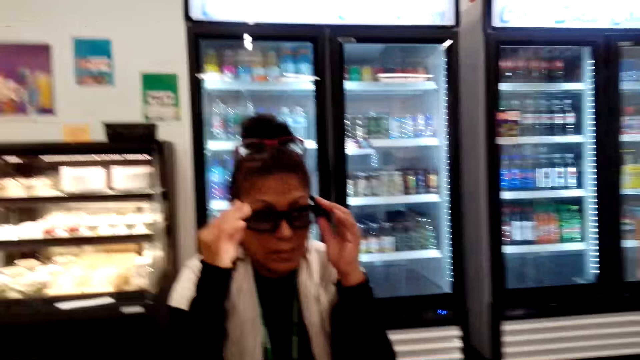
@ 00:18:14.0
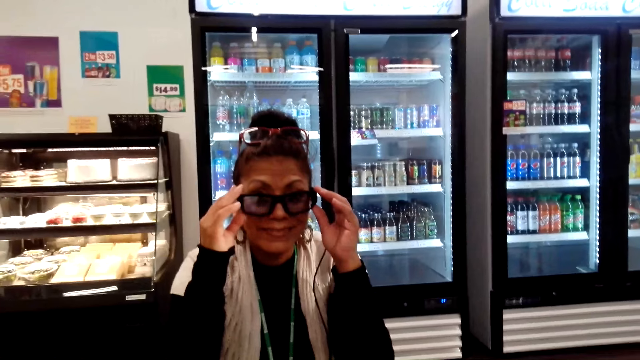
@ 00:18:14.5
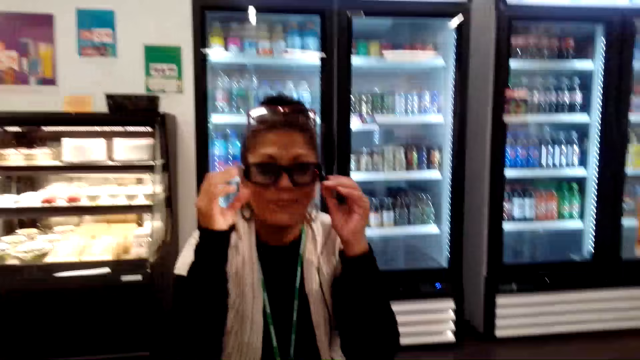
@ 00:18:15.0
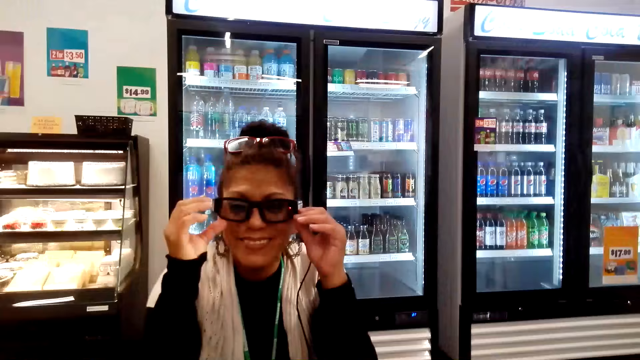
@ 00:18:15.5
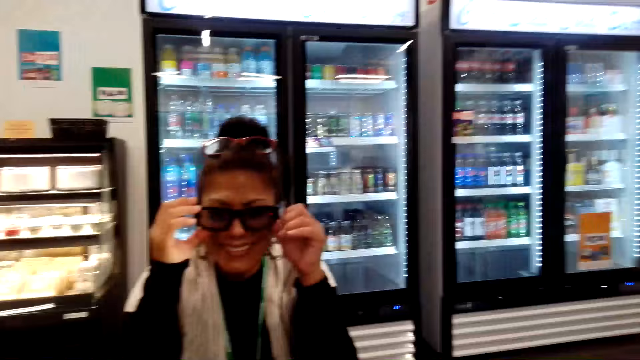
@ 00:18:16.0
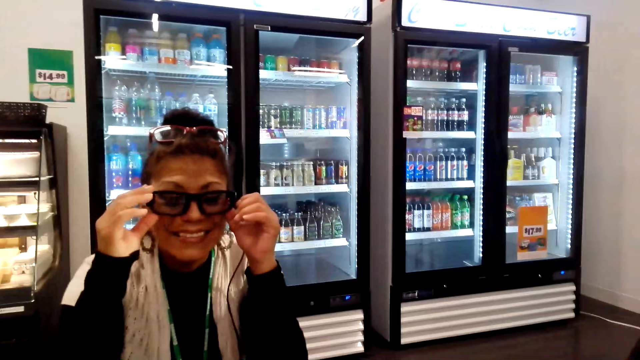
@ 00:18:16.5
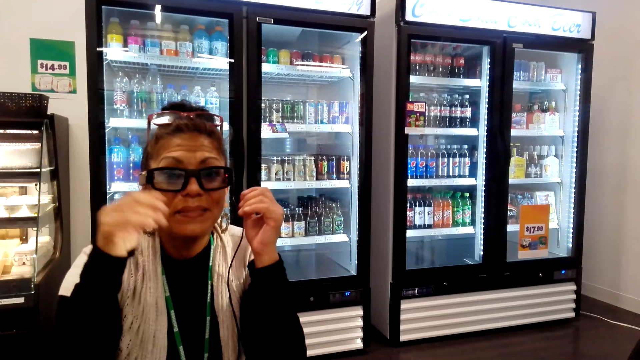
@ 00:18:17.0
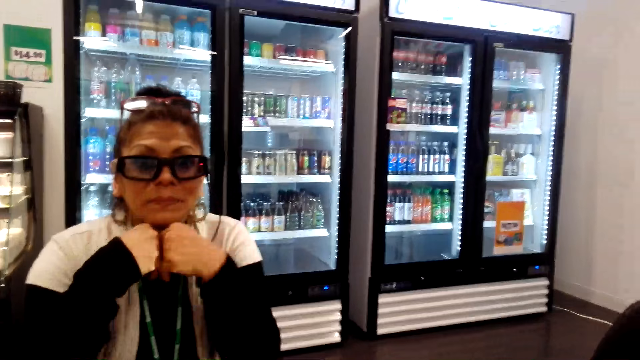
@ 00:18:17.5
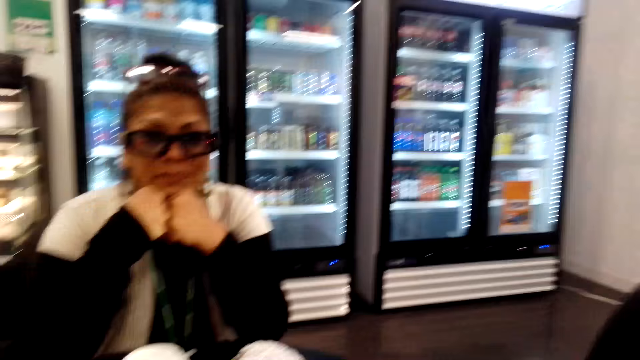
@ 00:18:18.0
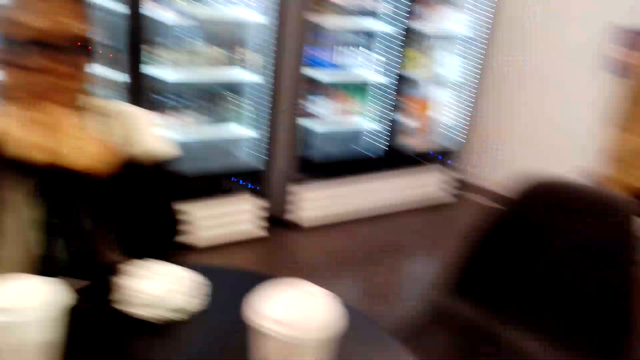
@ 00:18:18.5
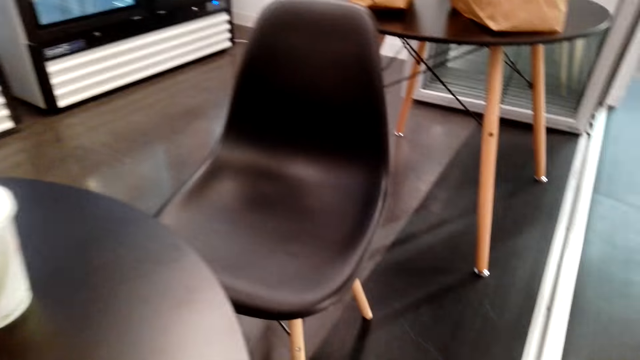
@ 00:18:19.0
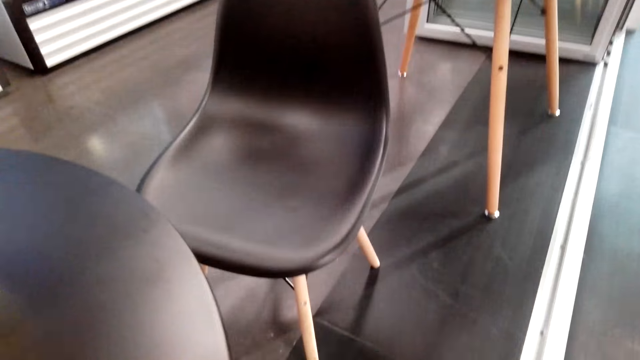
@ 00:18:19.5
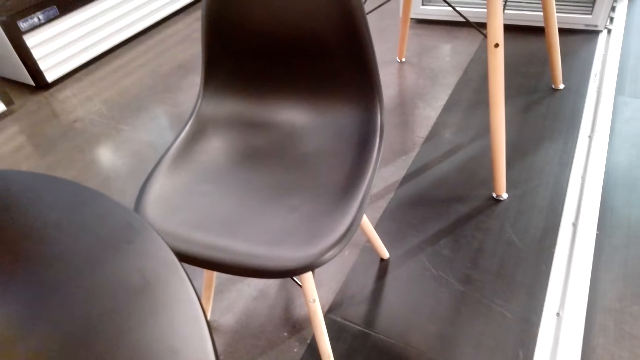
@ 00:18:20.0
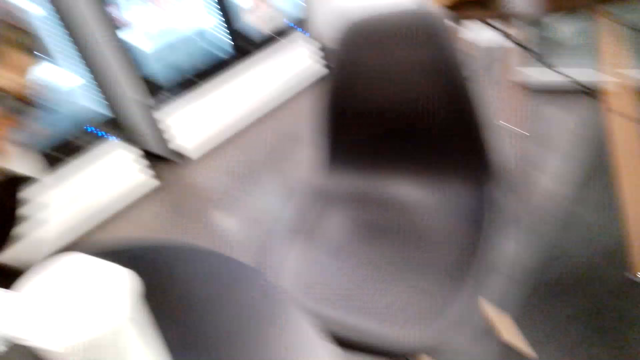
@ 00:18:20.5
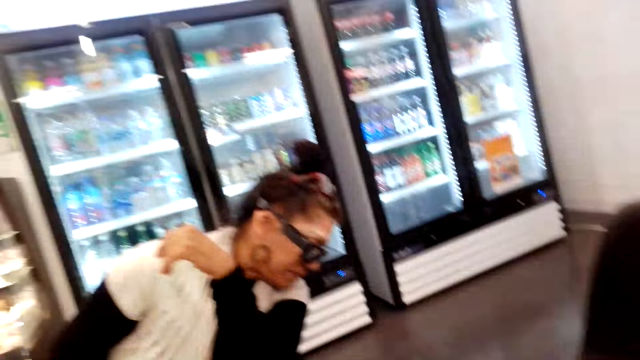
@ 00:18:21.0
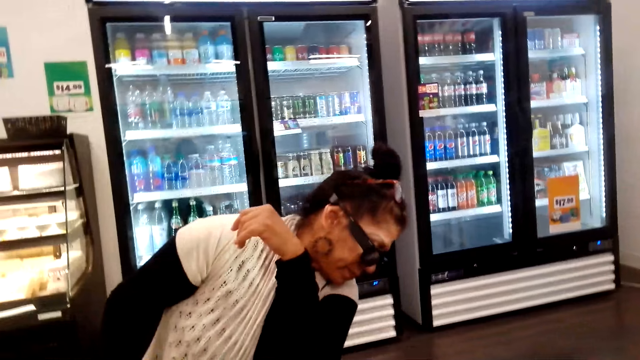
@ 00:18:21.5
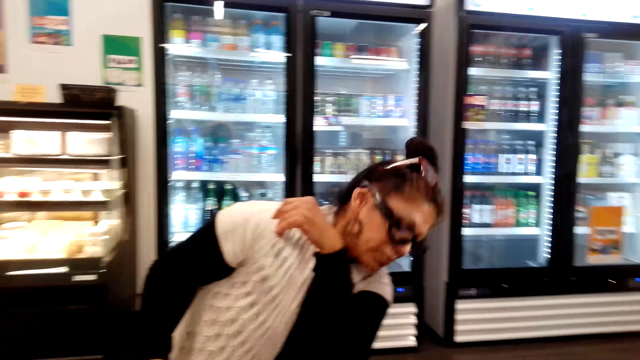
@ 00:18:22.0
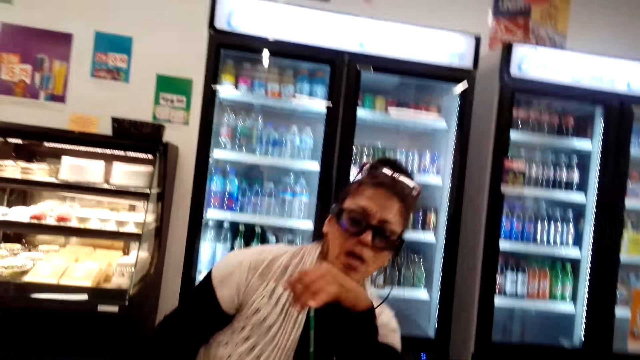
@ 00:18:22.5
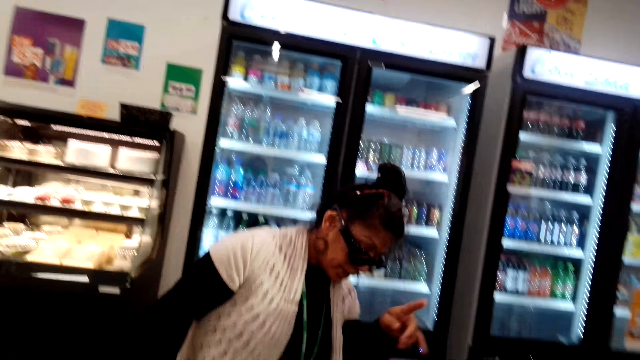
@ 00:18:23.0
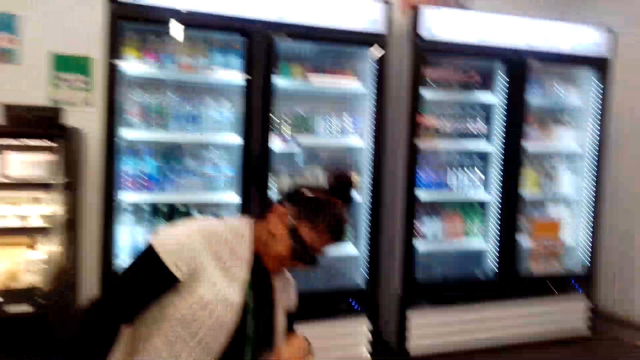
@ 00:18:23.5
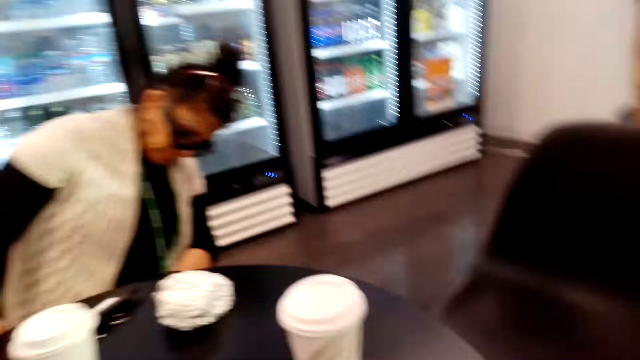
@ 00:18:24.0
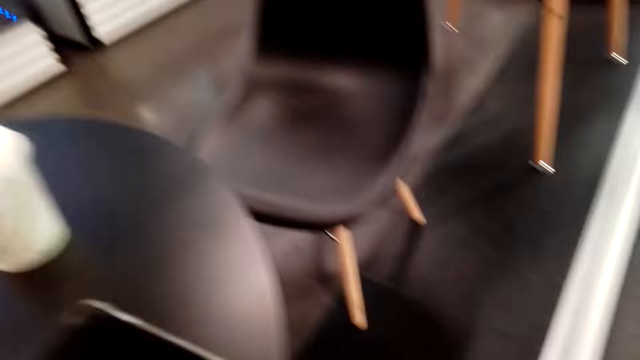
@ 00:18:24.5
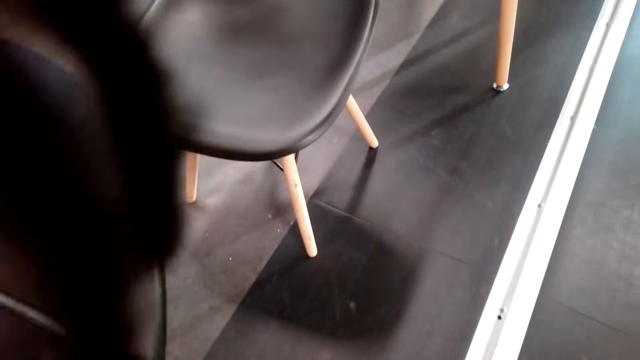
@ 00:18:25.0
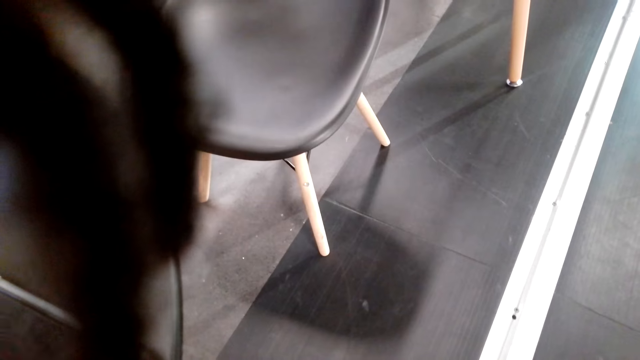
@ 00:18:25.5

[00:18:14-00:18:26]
A lady adjusts glasses on her face.

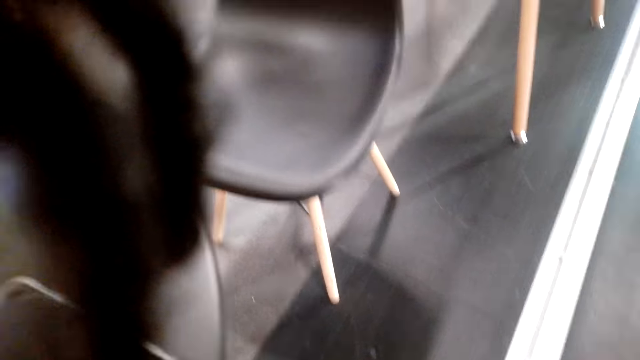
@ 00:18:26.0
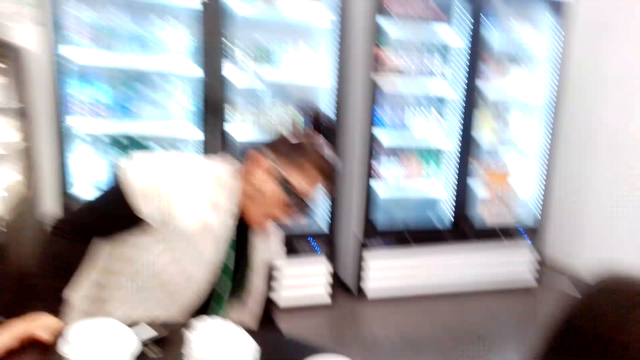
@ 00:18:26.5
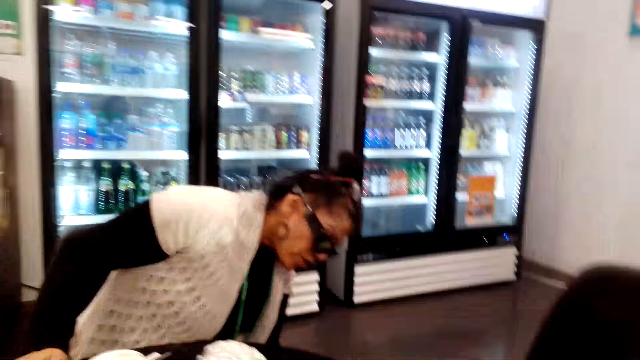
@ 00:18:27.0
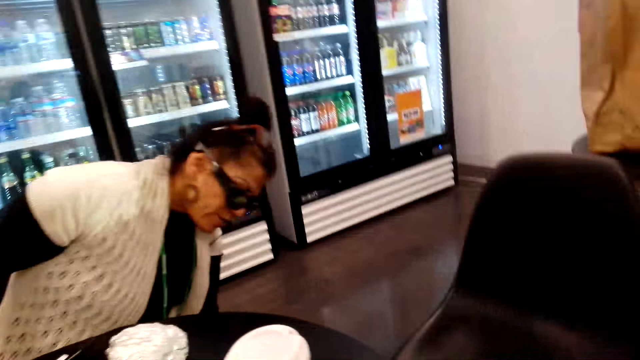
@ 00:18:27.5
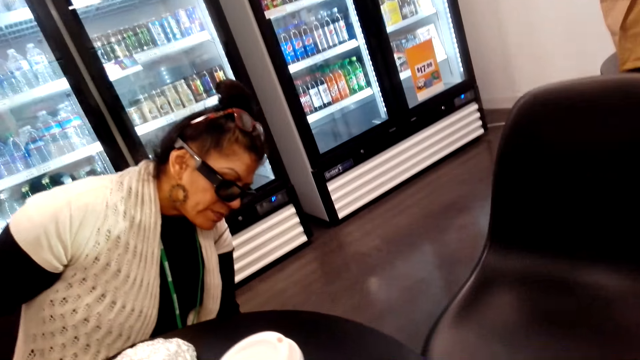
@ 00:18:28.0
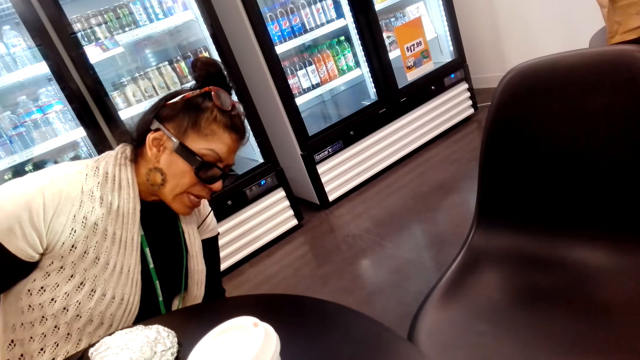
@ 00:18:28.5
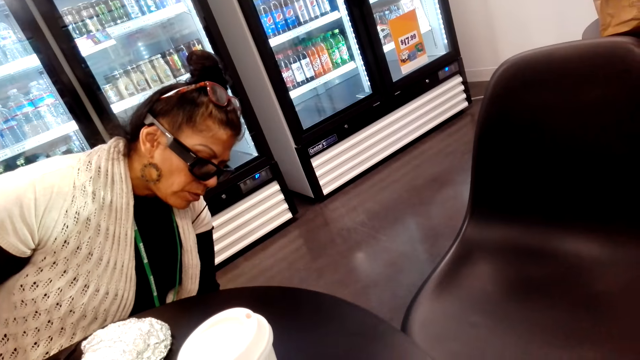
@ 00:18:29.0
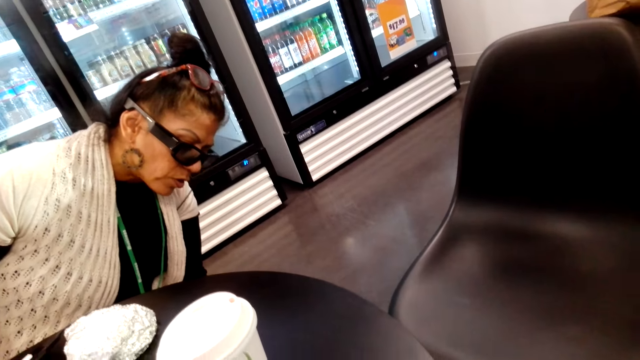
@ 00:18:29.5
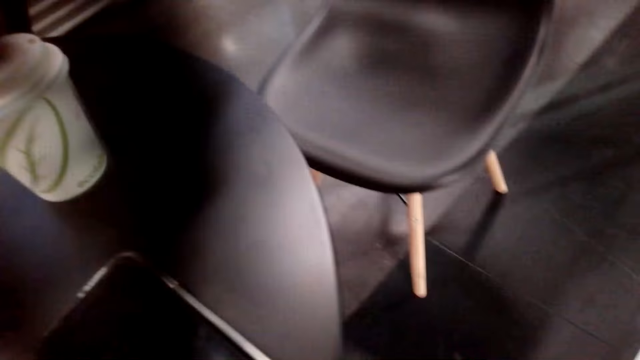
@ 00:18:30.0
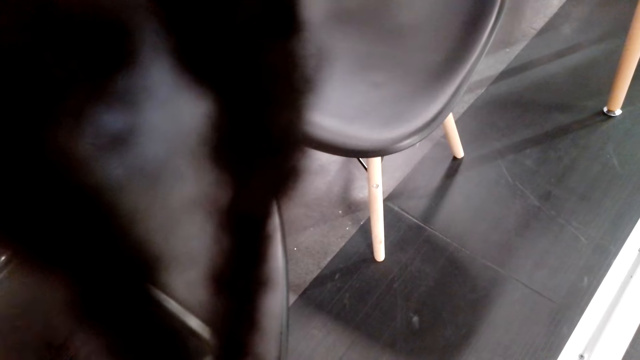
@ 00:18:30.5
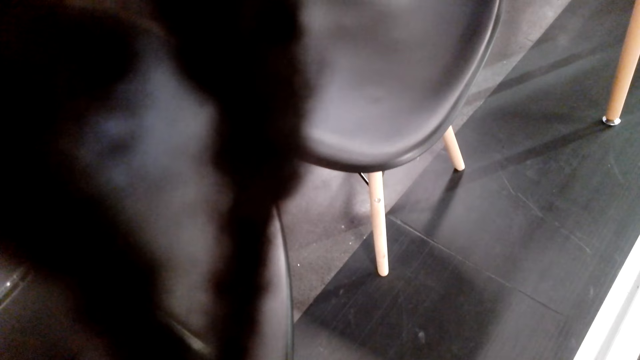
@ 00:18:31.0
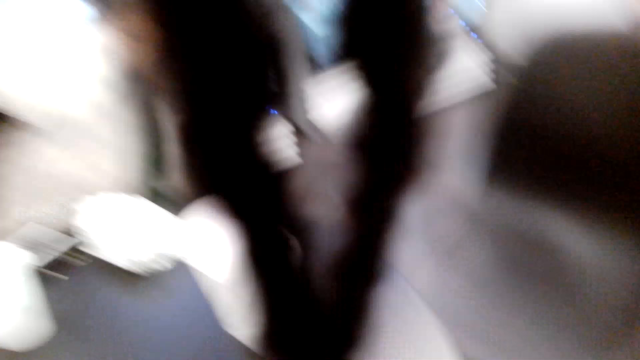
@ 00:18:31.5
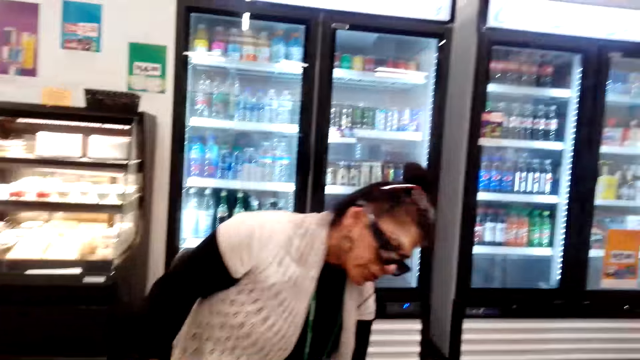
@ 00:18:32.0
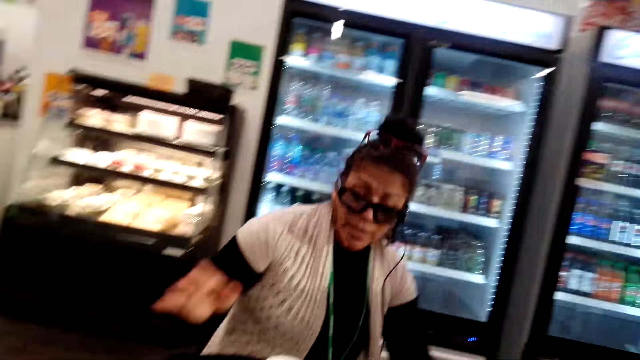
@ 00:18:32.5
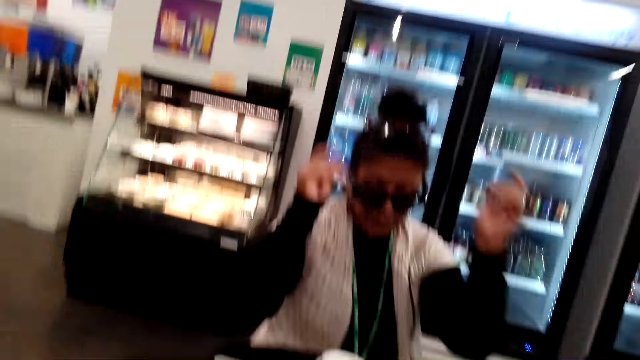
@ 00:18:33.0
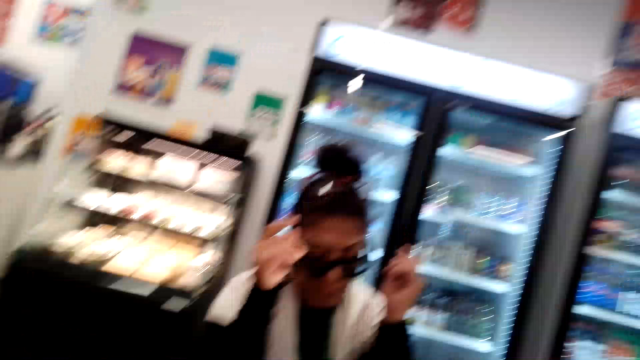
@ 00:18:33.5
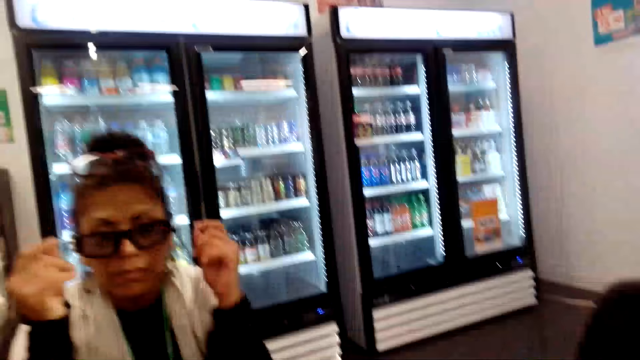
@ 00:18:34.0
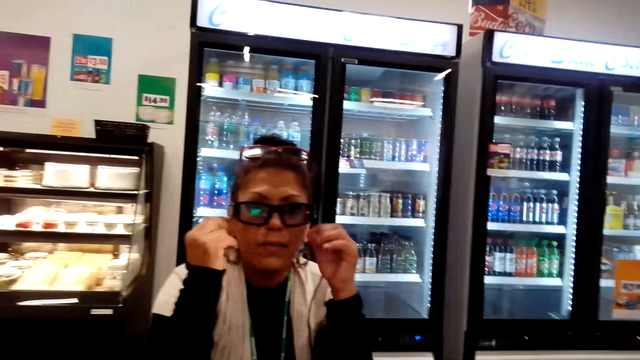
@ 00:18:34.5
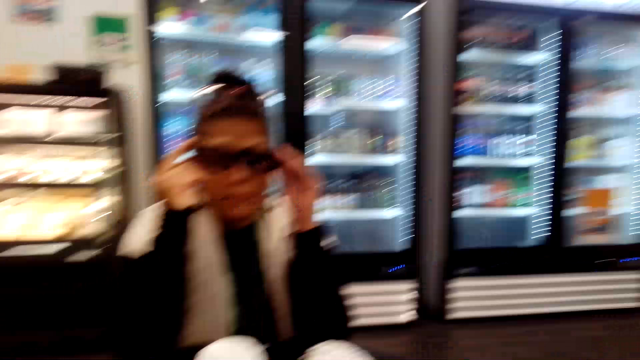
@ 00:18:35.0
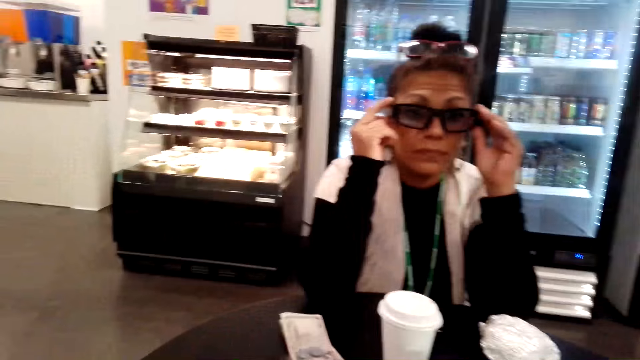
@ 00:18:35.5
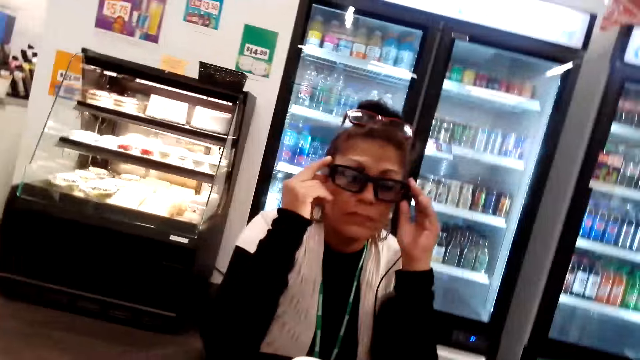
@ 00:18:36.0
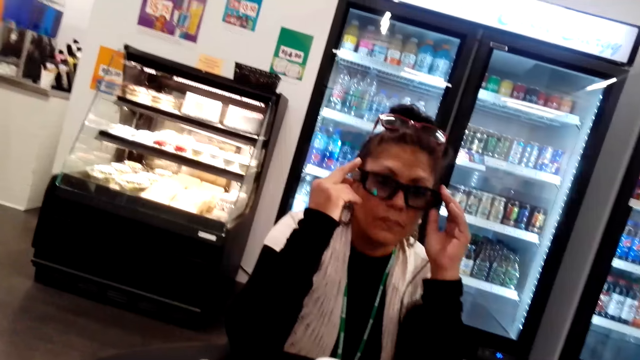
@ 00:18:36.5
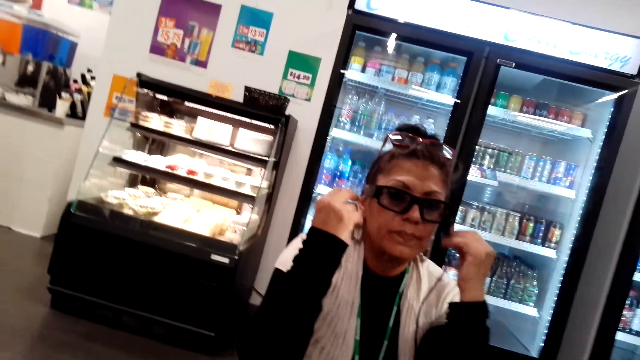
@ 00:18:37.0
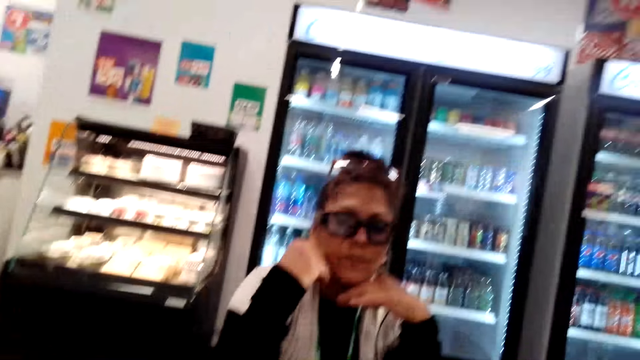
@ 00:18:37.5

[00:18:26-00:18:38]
The camera wearer looks at the floor. They look at a woman. The woman holds the glasses.
